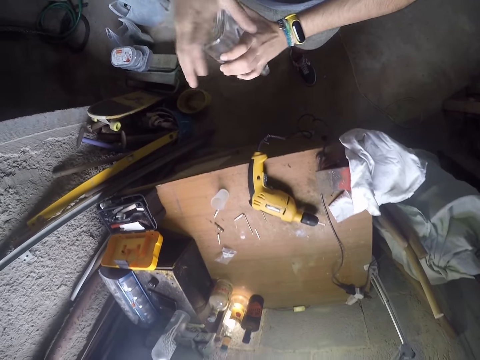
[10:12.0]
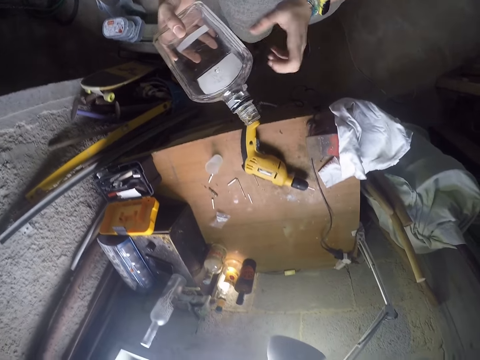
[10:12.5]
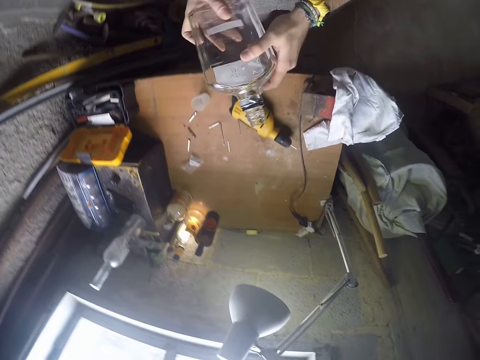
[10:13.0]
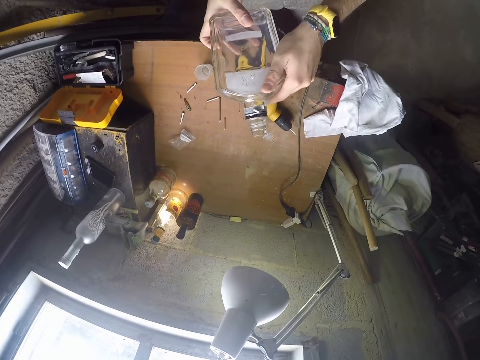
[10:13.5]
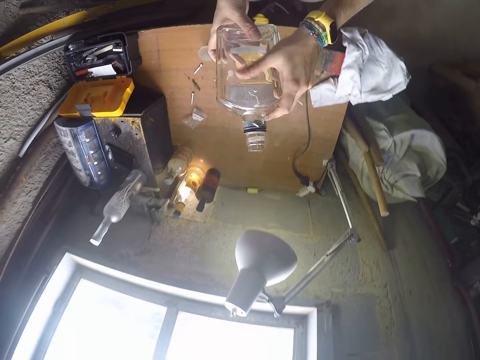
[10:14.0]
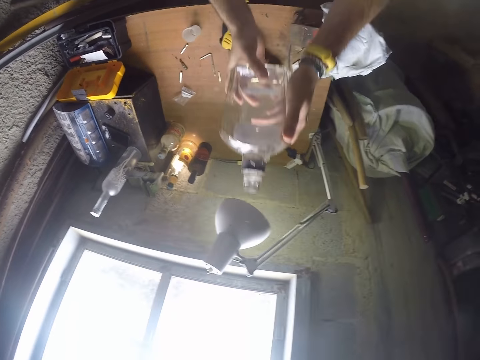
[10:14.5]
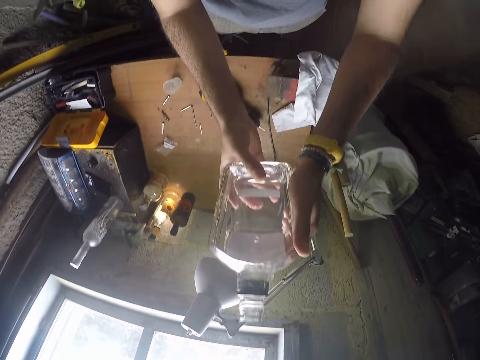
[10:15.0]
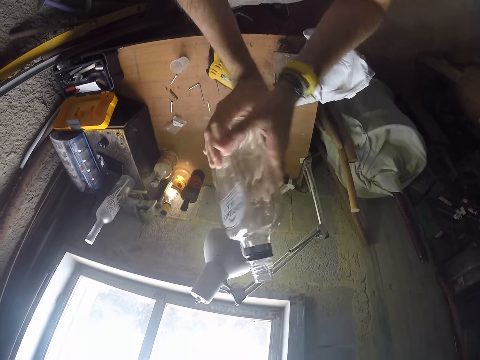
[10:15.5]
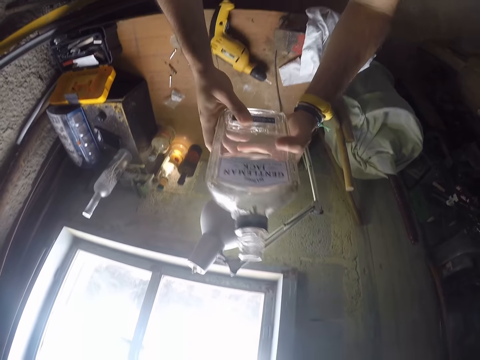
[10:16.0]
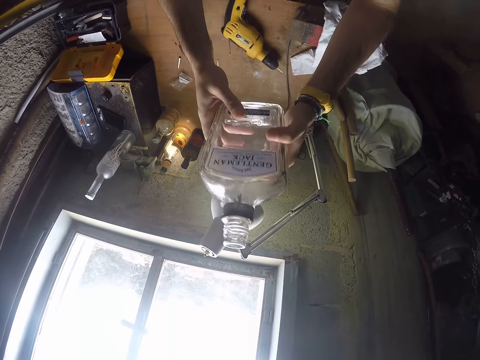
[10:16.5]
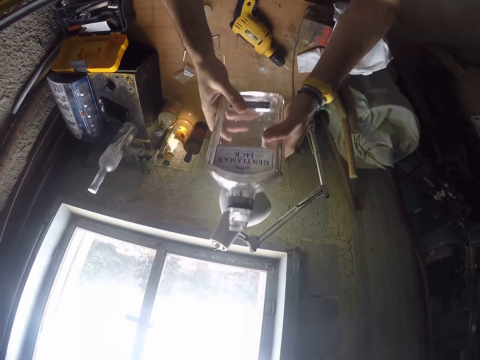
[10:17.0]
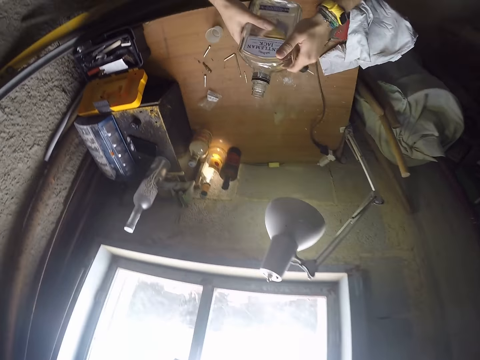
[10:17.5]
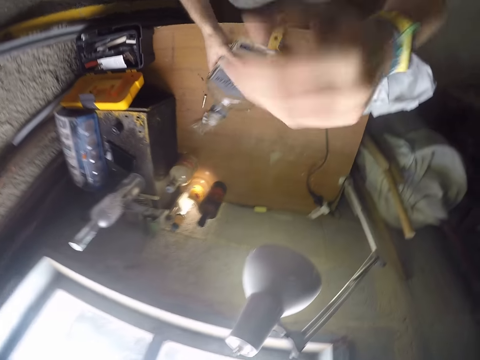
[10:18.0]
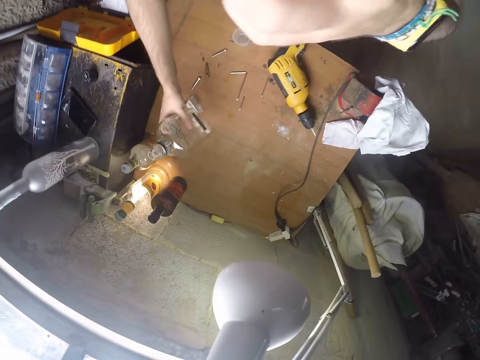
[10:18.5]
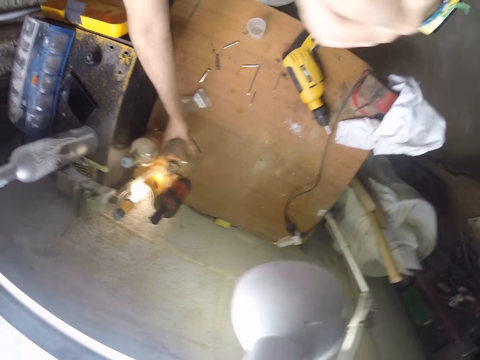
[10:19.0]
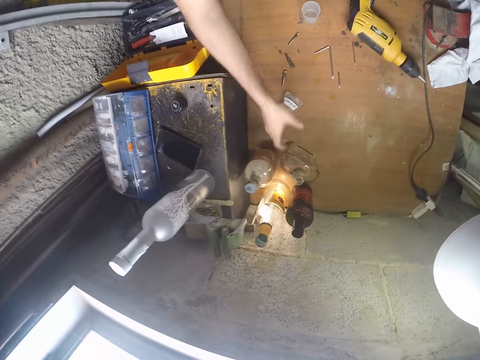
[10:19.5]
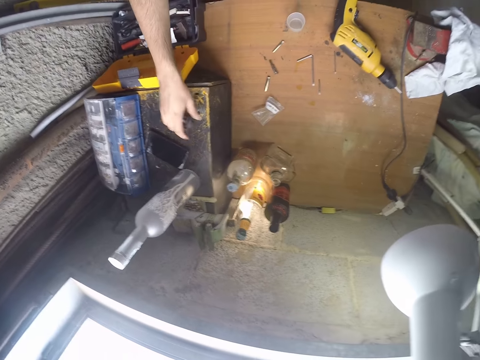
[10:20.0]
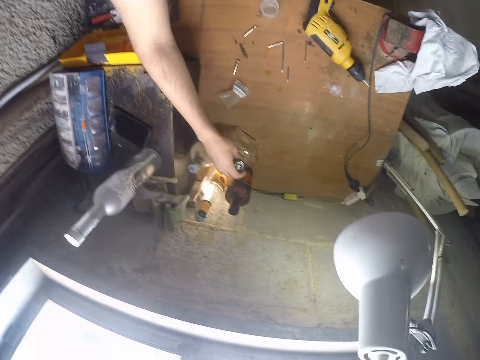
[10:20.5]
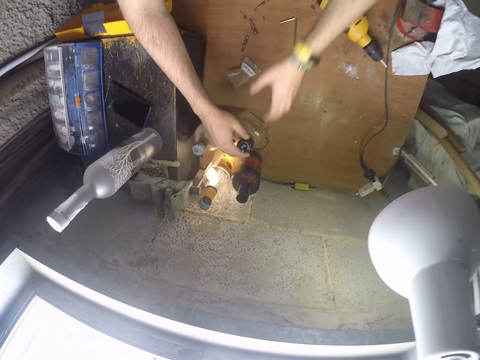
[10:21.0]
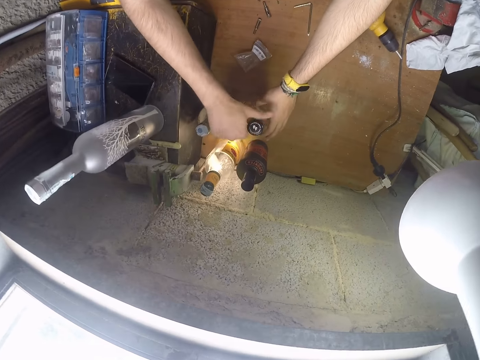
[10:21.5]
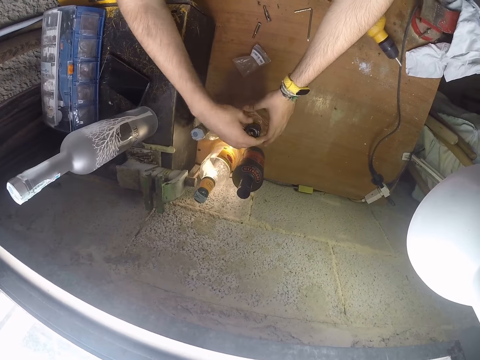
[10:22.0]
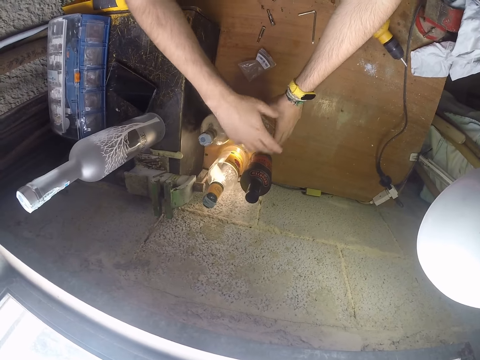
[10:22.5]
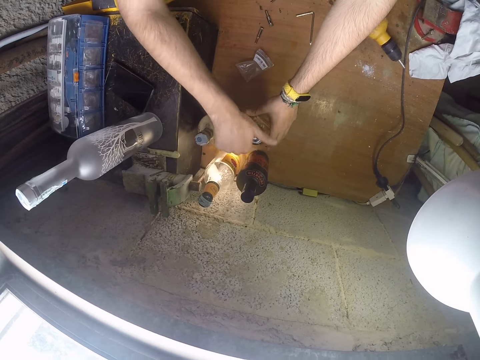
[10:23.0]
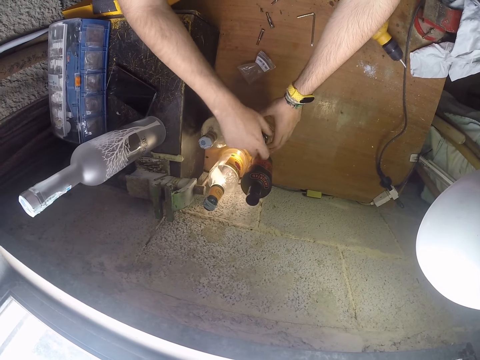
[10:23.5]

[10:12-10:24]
The camera wearer holds the bottle with both hands. He looks at the bottle. He places the bottle on the table with his right hand. He picks a black lid from the top of a box with his right hand. He seals the bottle with the black lid in his right hand. He holds the bottle with his left hand.

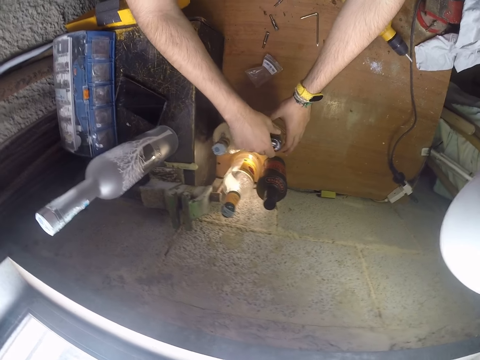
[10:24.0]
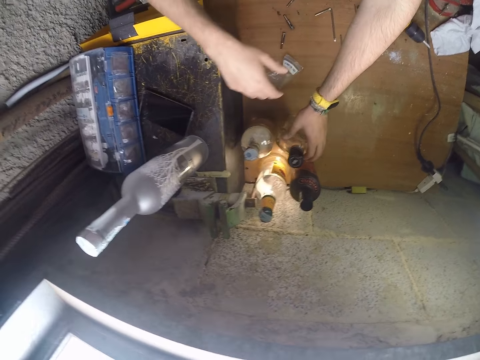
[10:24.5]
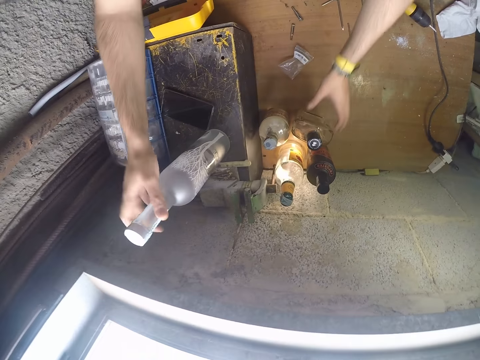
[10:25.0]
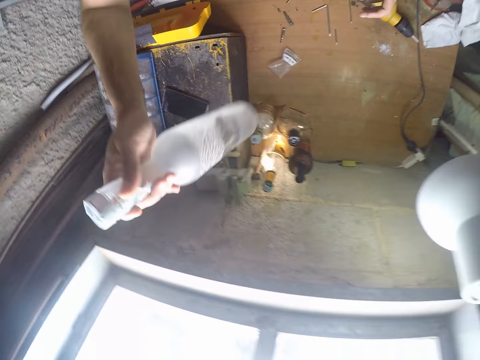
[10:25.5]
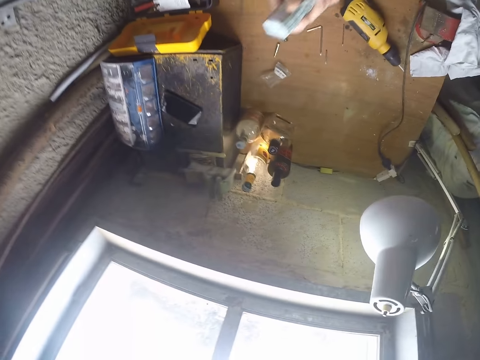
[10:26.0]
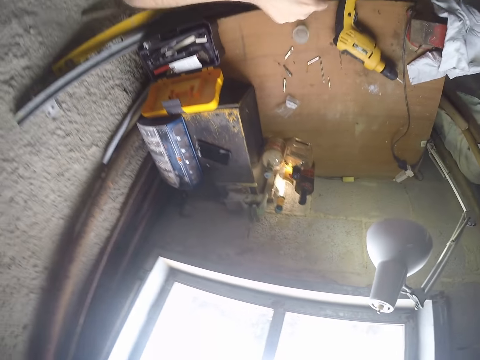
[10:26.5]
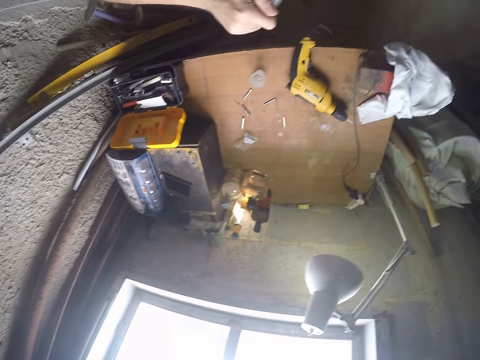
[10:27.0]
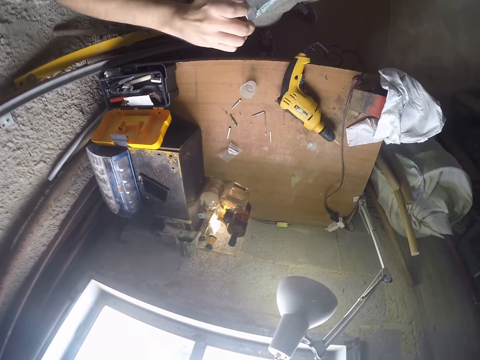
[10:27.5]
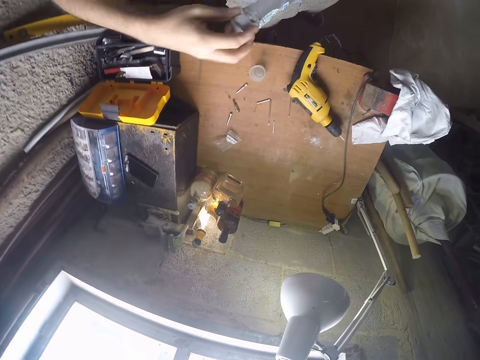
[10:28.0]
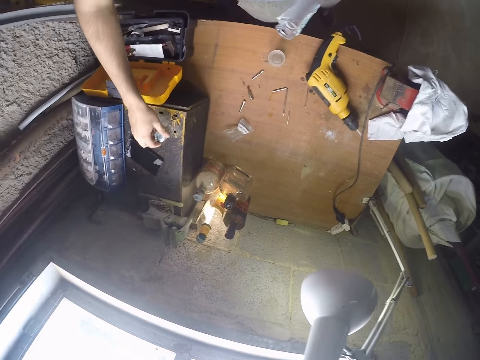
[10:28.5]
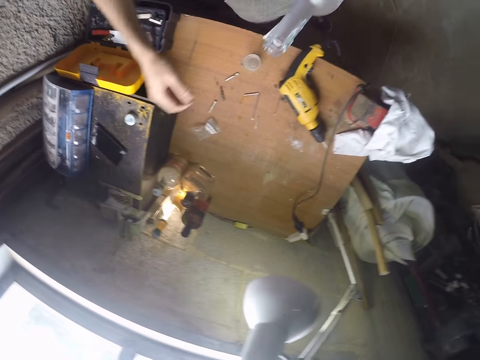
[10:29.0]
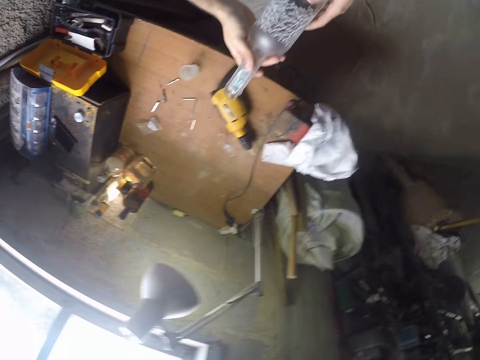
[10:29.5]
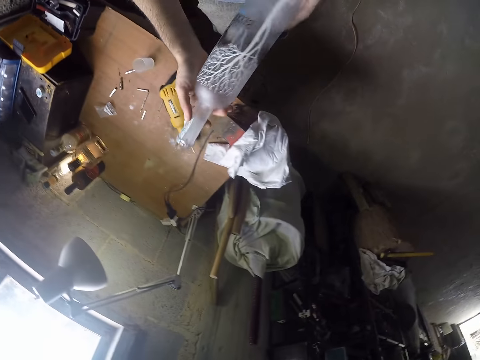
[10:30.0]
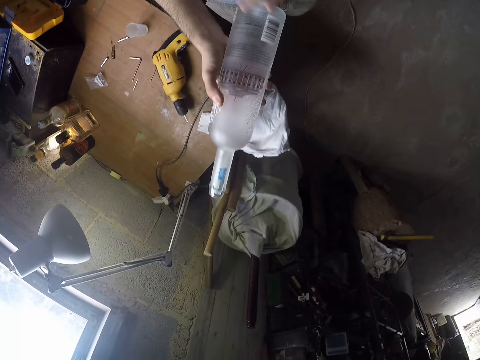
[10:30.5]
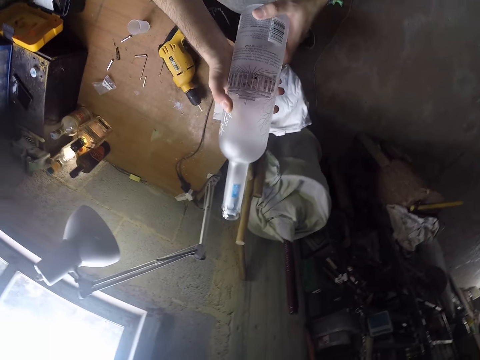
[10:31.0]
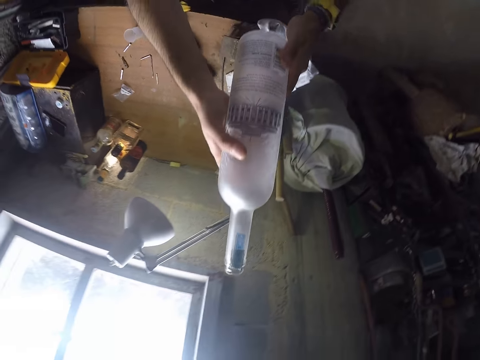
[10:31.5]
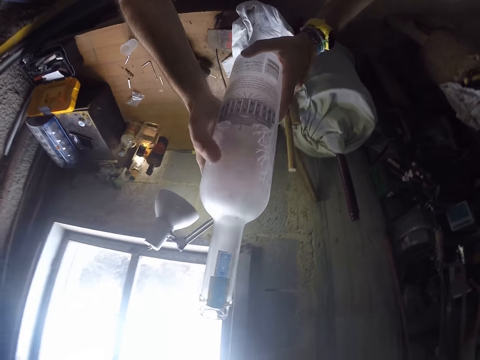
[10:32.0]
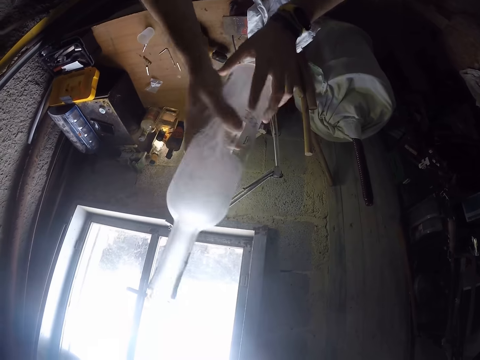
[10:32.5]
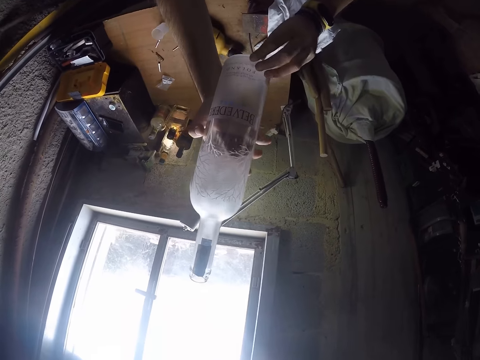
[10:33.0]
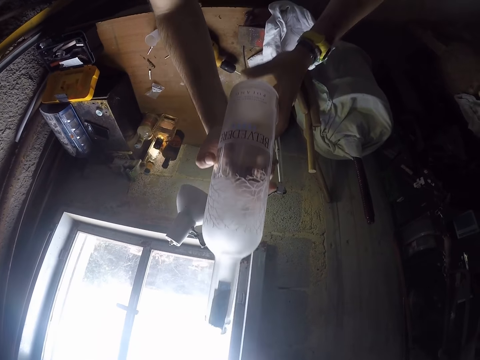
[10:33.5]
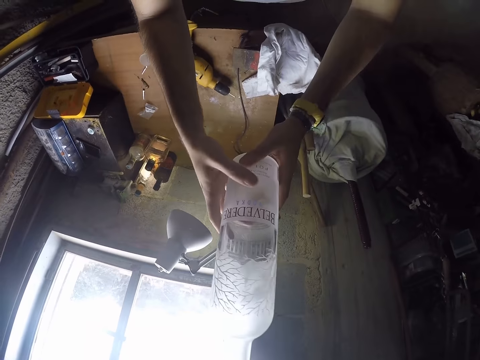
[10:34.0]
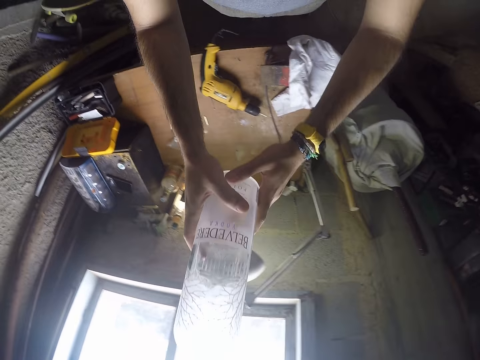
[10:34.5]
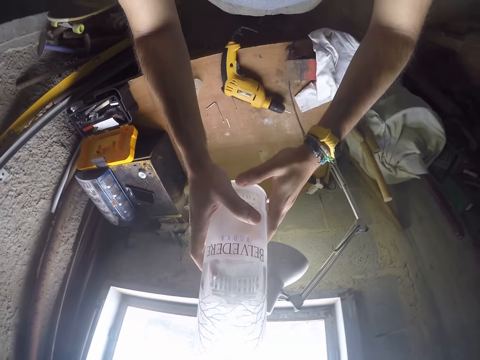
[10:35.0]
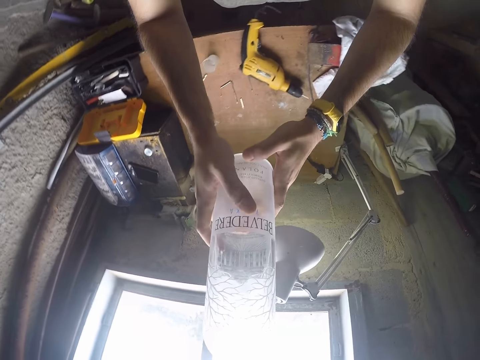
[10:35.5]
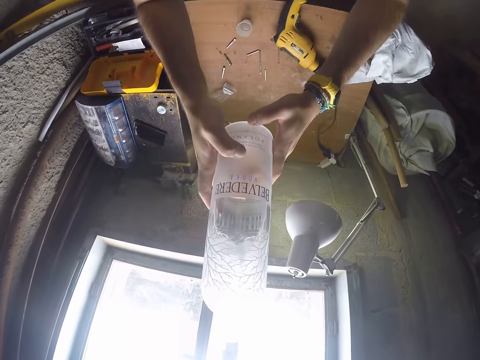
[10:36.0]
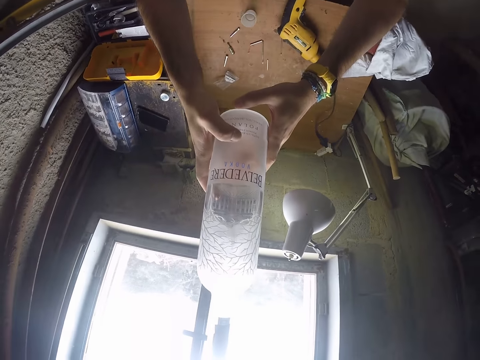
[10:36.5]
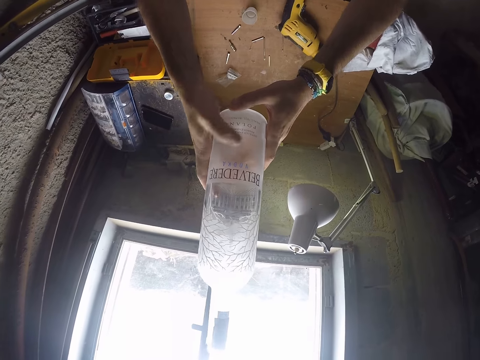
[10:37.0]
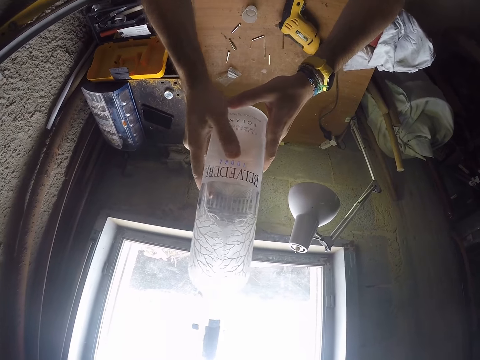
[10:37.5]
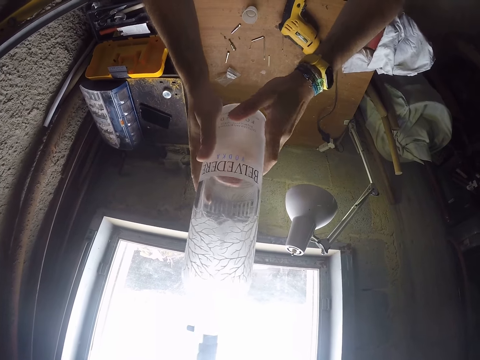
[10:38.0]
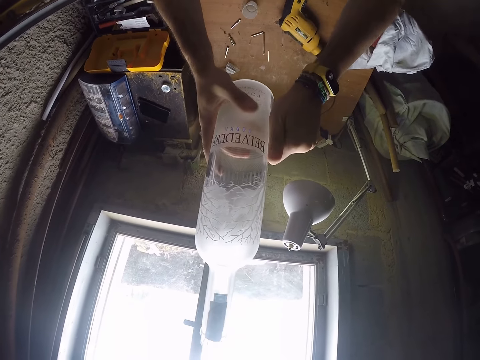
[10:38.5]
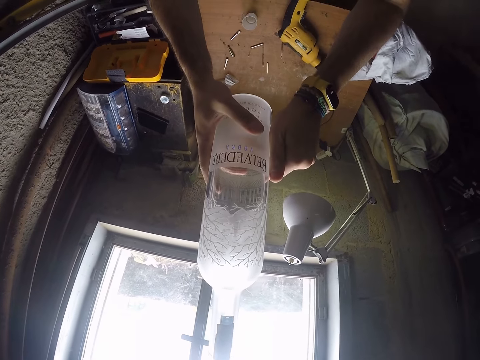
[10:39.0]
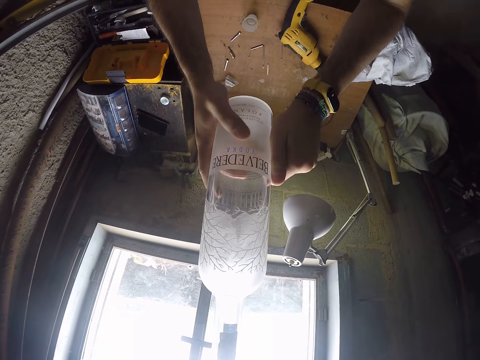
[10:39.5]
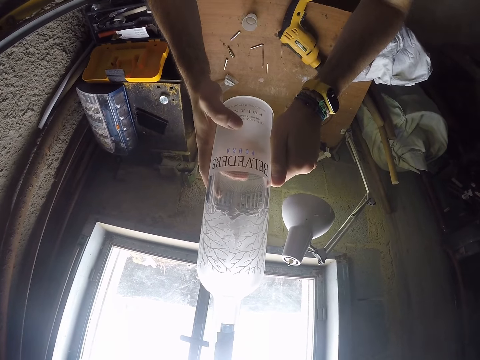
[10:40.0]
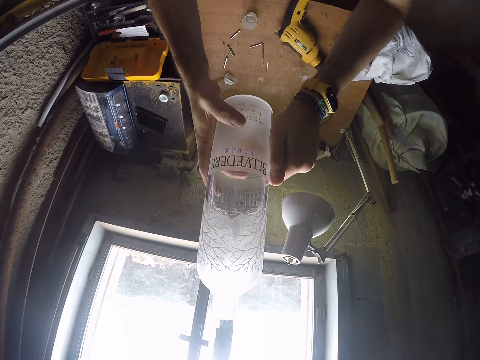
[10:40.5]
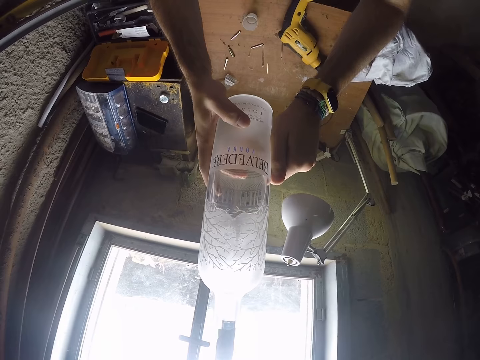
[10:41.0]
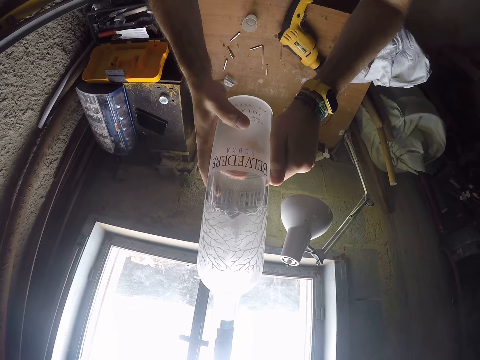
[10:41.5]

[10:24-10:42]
The camera wearer picks a bottle from the top of the box with his right hand. He holds the bottle with his left hand. He uncouples a white lid from the bottle with his right hand. He places the white lid on the box with his right hand. He turns the bottle round with both hands. He stares at the bottle.
